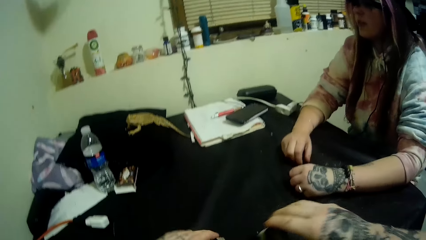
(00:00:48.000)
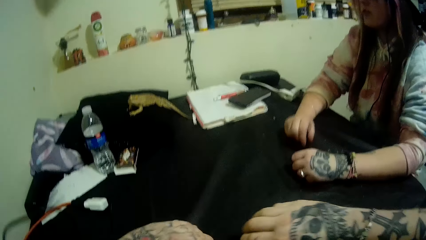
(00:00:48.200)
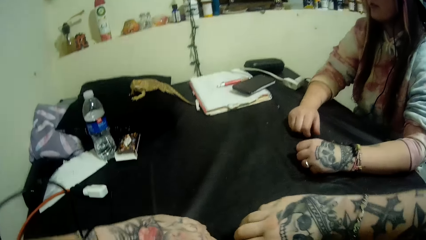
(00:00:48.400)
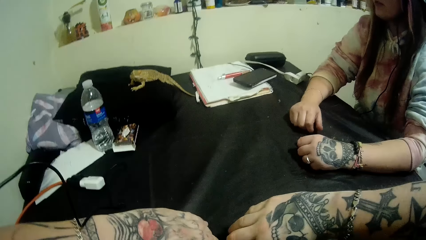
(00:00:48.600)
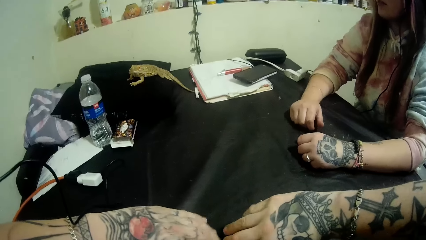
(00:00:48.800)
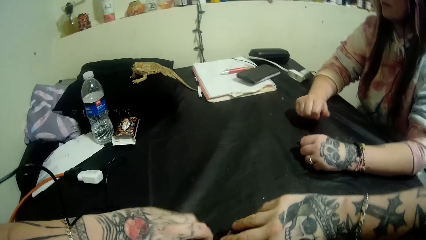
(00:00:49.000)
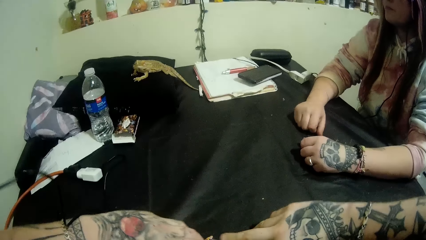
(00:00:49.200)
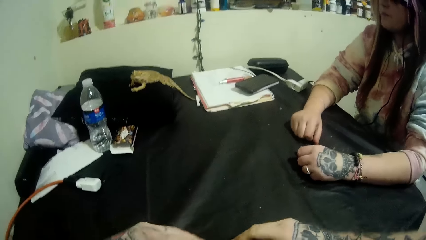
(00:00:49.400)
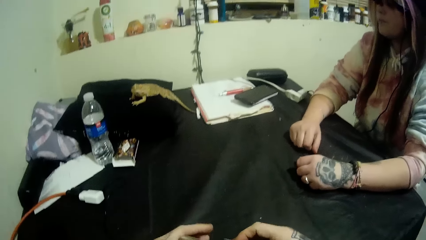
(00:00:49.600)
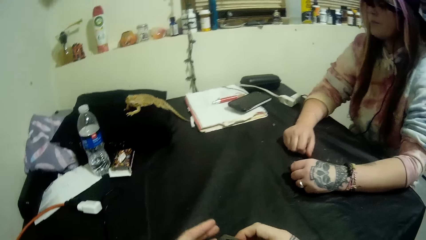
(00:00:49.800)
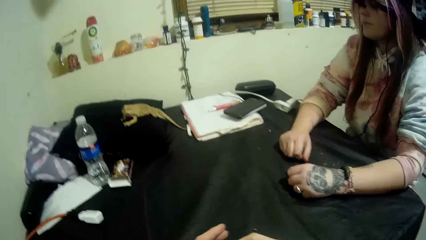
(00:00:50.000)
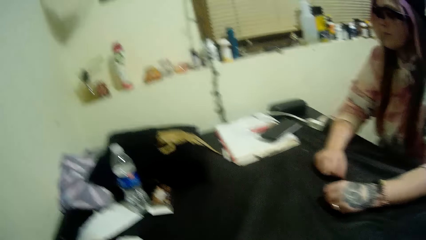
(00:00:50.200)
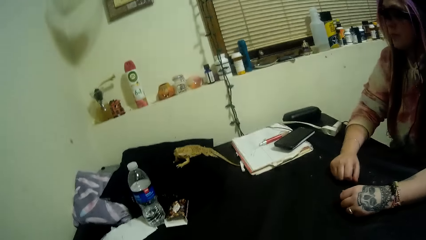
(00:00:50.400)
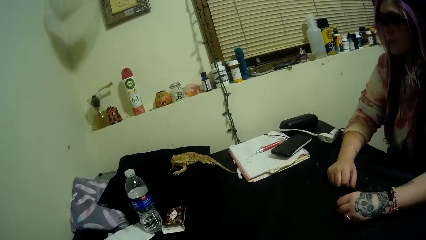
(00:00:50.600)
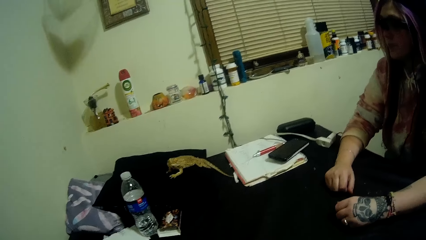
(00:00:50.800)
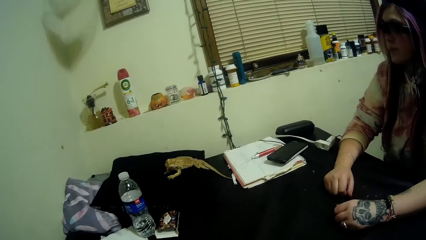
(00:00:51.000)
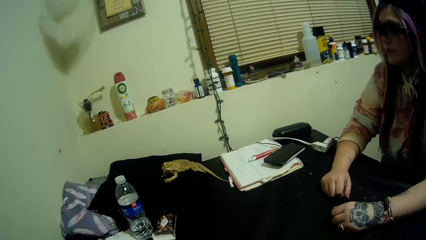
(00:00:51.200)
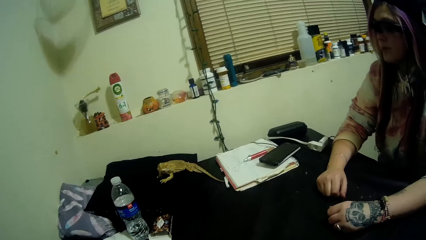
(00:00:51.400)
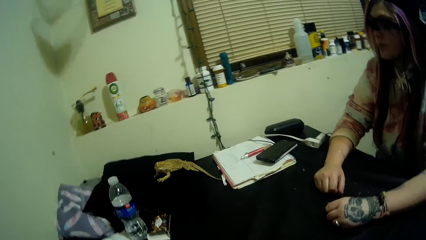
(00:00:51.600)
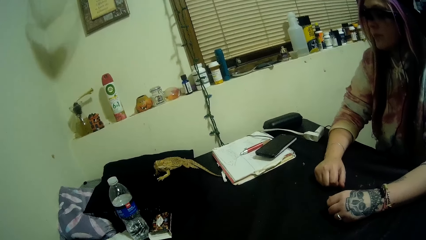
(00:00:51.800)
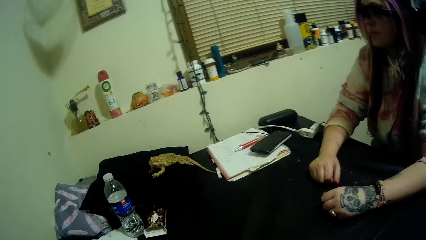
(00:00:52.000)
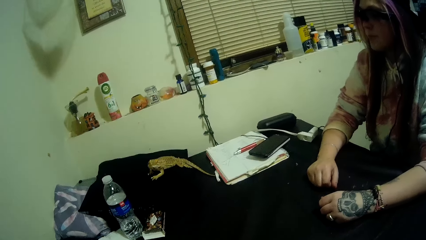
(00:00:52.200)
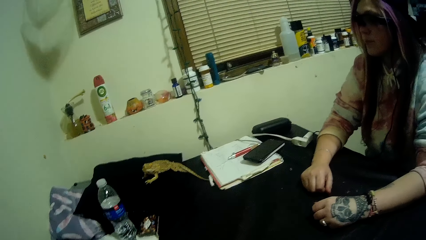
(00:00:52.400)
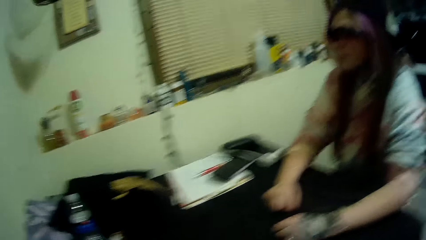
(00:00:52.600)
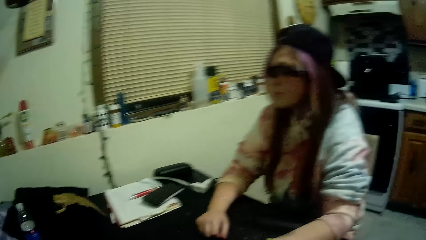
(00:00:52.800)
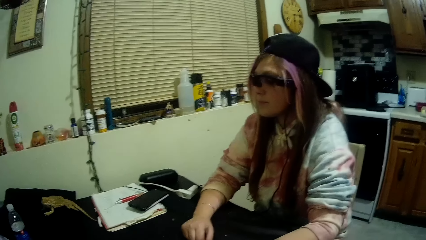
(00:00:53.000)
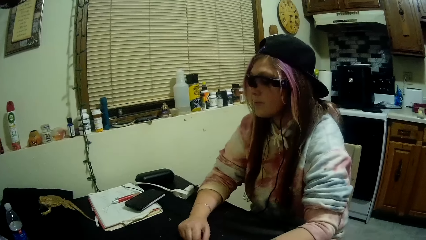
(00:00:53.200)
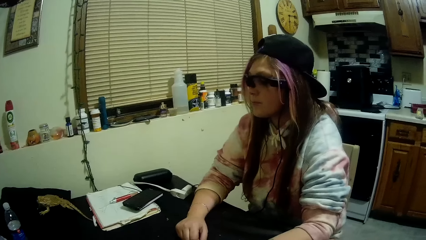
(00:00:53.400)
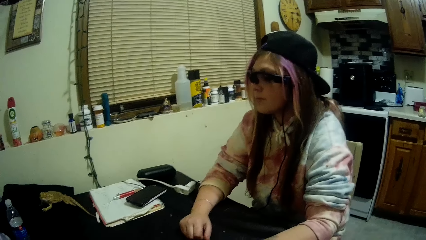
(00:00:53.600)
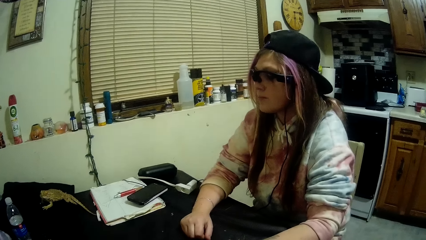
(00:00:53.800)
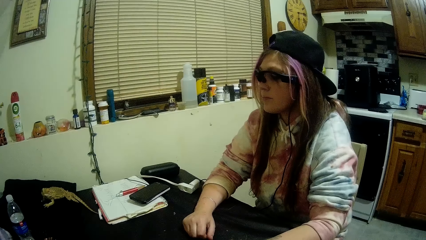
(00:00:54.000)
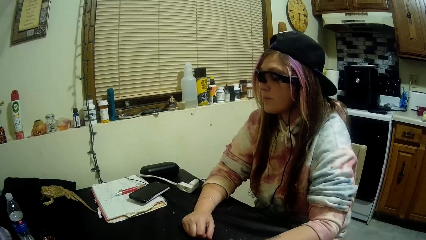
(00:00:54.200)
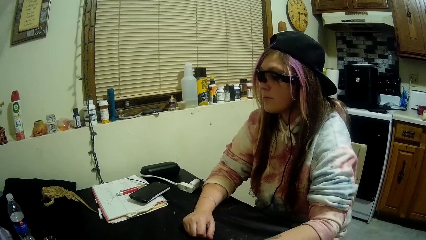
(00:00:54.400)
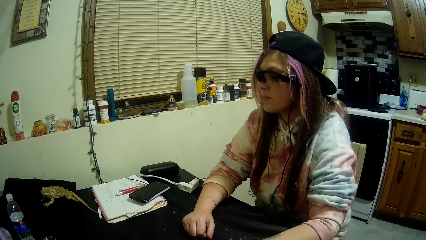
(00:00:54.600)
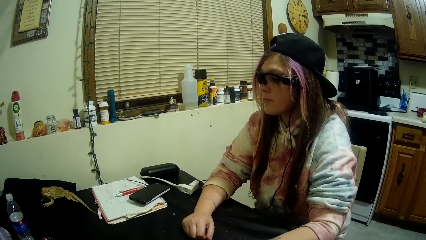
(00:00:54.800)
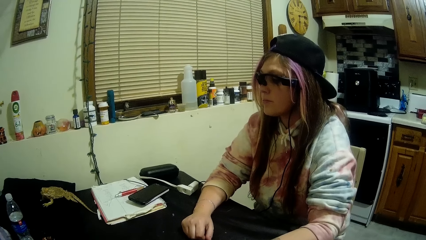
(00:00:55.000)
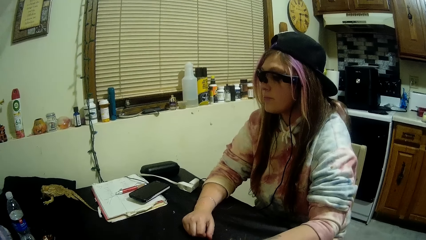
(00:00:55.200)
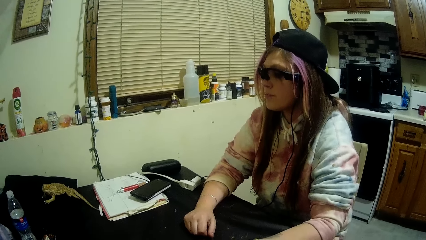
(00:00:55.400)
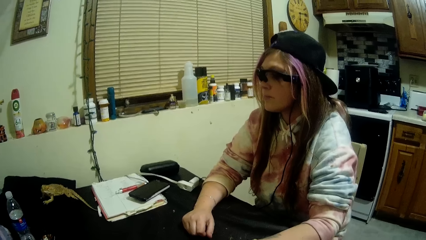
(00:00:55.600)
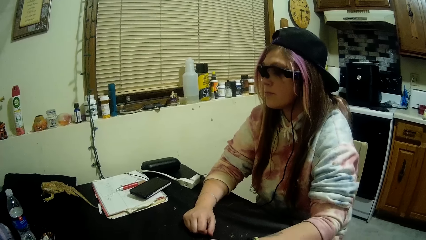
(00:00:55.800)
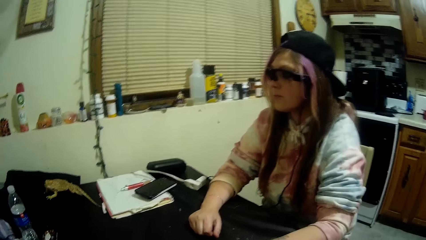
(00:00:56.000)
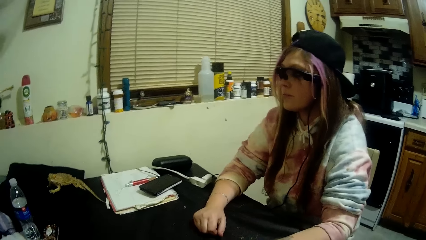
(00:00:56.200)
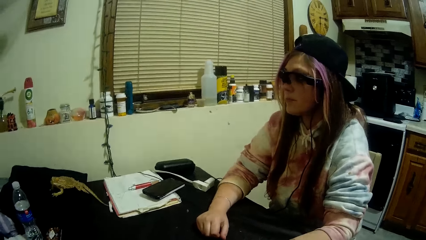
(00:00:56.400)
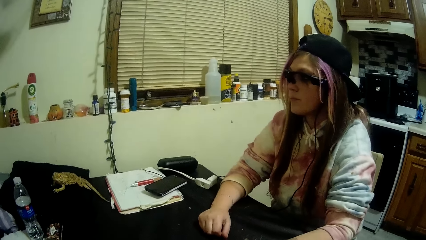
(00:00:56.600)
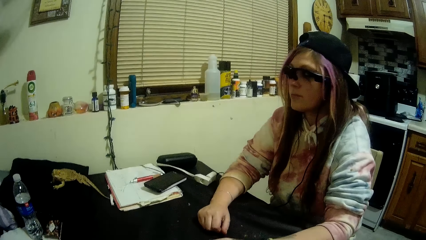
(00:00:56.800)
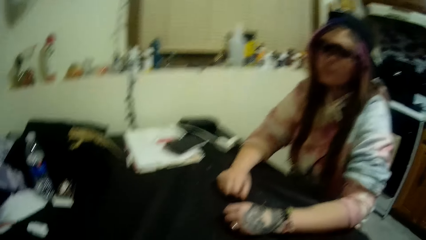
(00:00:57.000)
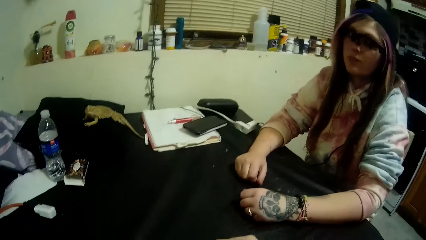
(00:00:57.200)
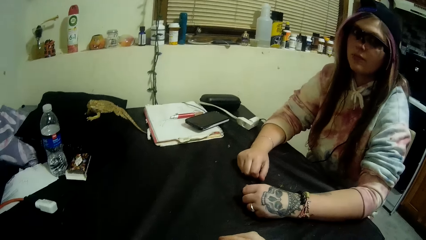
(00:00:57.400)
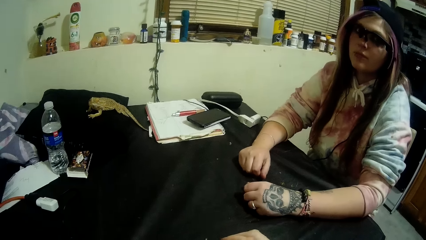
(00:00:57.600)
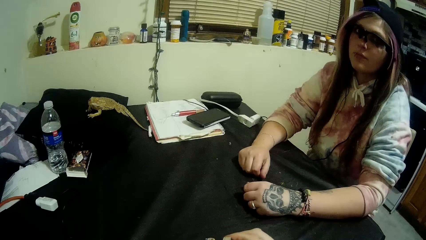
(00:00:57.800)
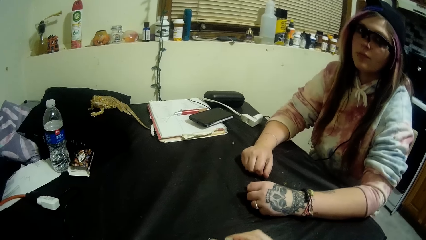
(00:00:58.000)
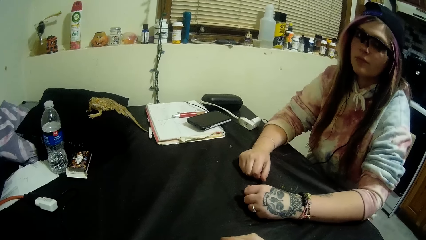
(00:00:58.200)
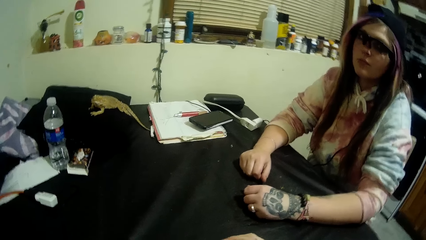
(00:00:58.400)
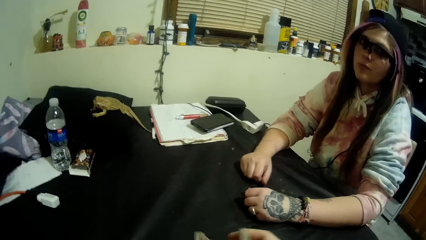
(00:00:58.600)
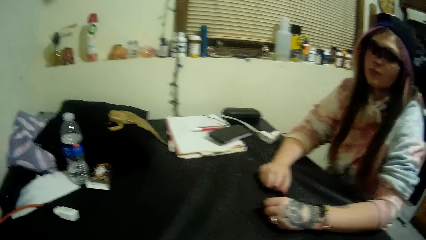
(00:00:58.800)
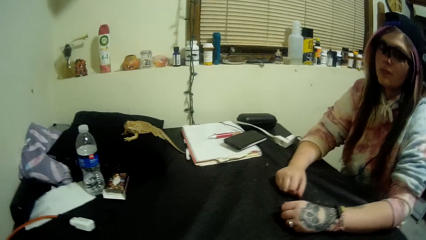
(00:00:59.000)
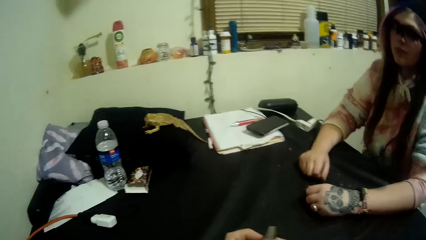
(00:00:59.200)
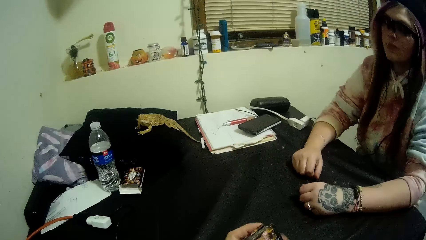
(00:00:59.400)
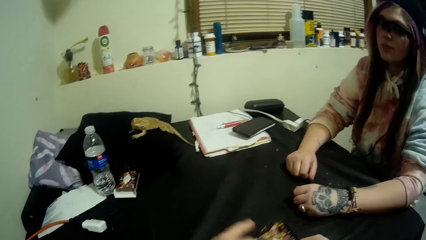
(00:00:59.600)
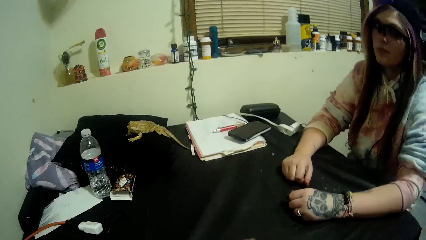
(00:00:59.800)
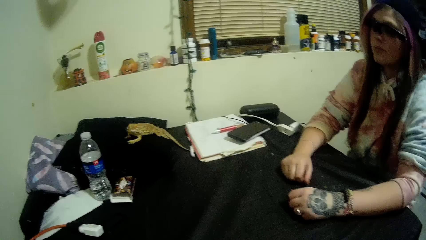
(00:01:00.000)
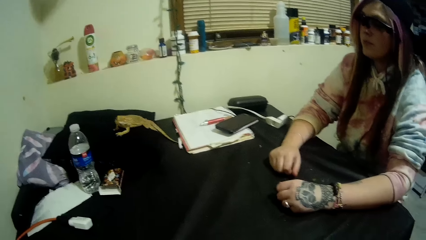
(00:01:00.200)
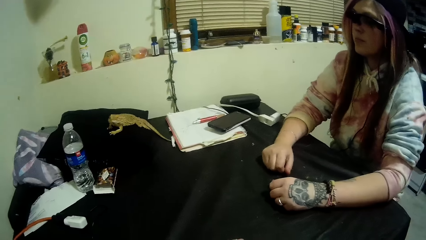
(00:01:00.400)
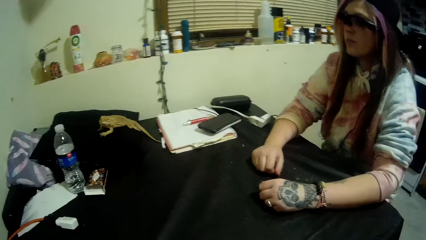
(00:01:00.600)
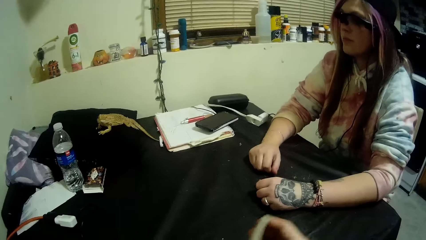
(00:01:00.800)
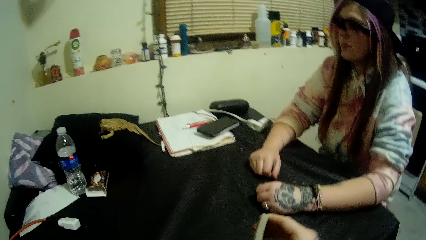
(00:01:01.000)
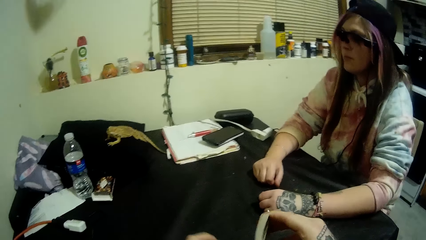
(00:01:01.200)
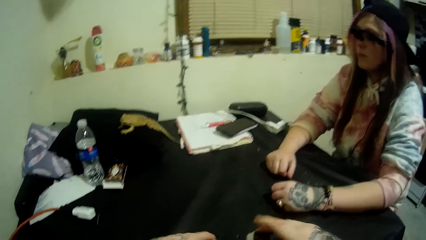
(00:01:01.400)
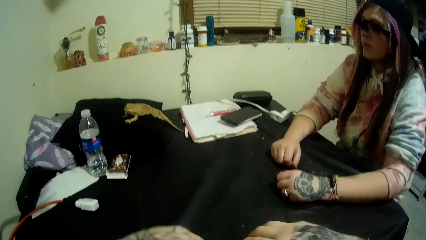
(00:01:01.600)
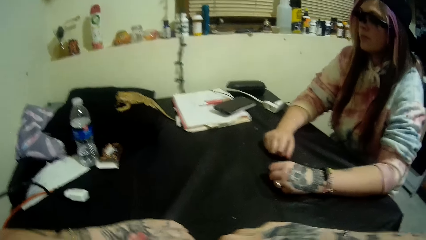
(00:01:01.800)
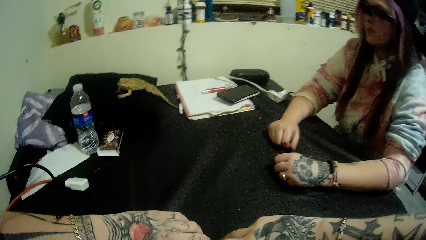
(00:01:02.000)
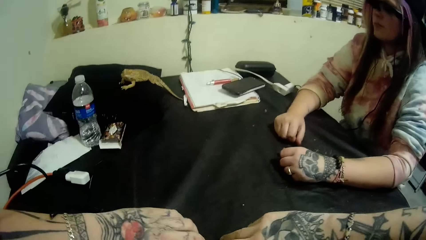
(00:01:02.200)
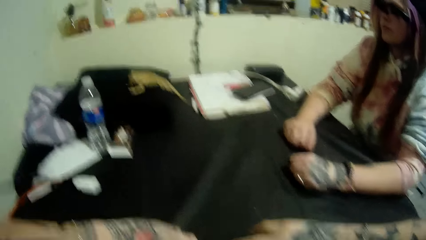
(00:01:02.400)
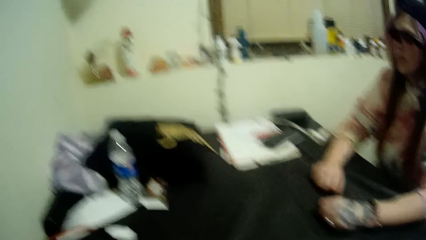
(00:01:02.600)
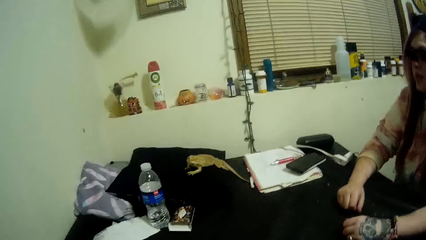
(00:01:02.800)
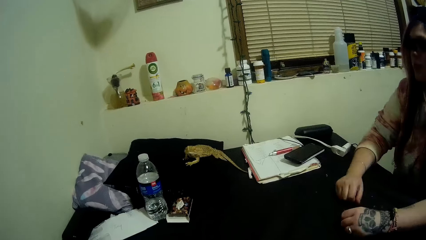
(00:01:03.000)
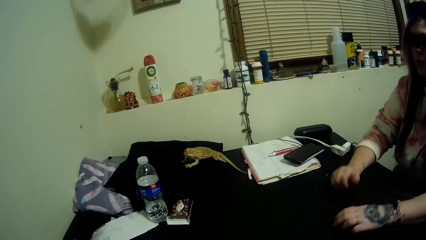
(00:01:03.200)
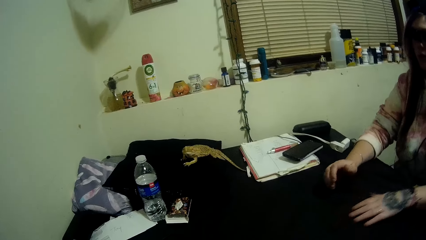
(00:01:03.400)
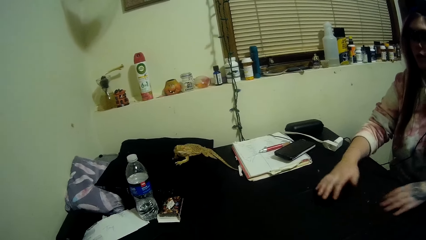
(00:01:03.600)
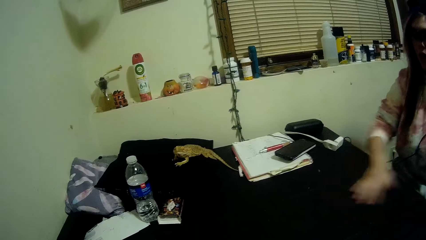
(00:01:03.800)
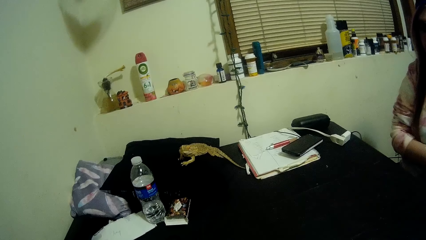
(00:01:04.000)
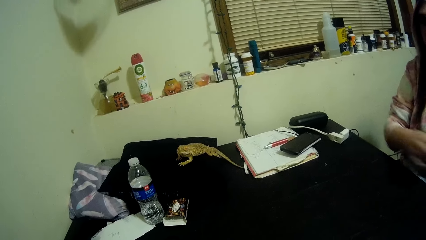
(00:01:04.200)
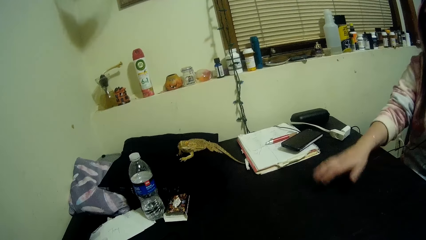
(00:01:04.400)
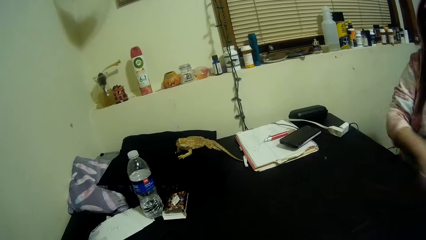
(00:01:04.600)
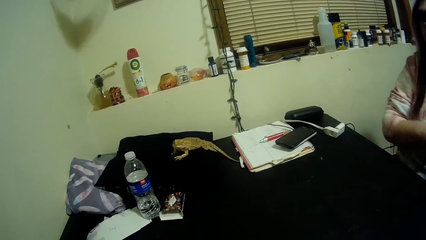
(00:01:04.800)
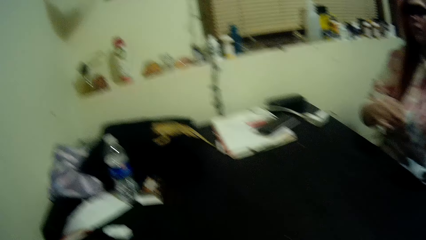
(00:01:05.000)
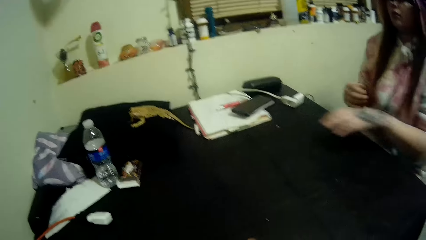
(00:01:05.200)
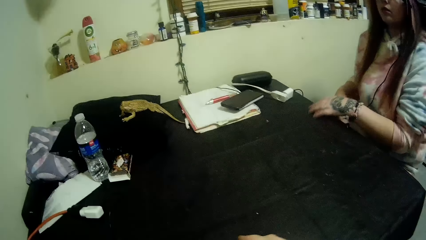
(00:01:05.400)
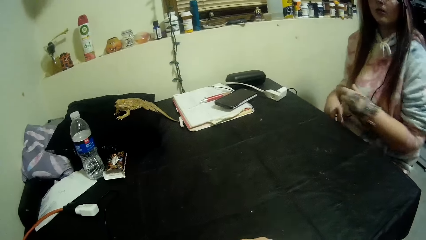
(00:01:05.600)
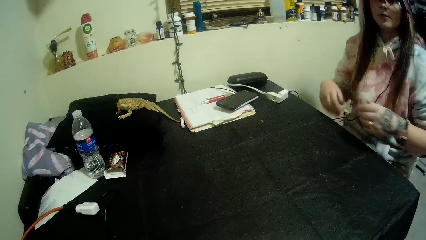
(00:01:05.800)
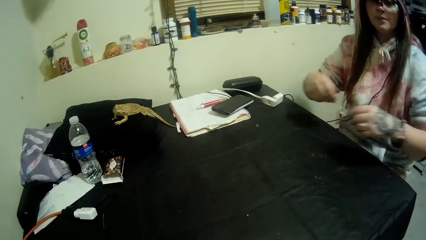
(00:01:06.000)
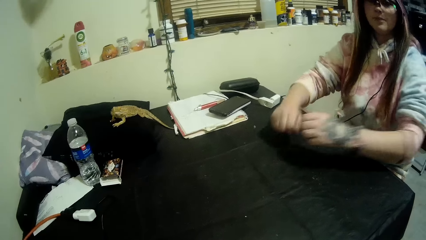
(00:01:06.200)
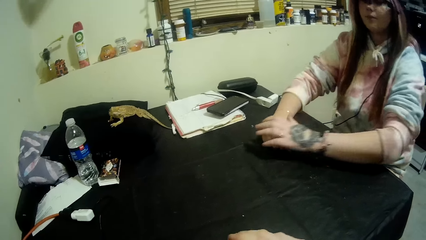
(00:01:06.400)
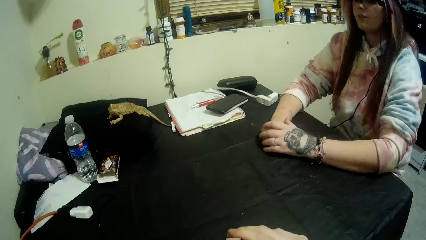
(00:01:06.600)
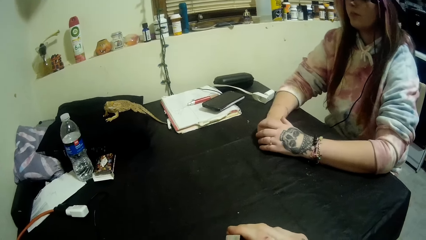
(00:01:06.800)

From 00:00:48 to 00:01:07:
The camera wearer arranges the cards. A woman cleans off dirt on the table with her hands.
